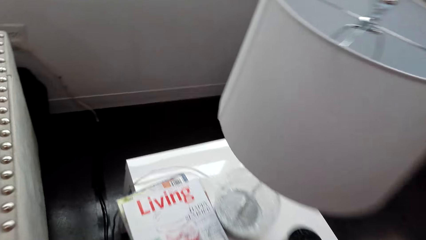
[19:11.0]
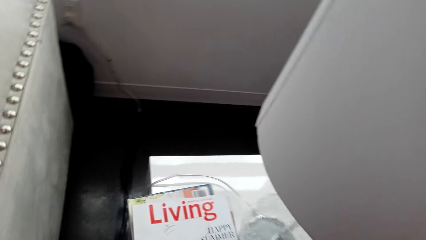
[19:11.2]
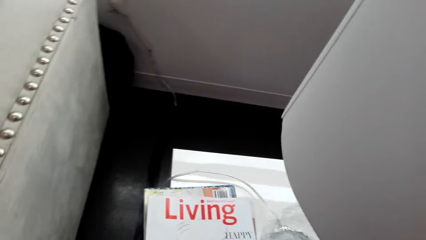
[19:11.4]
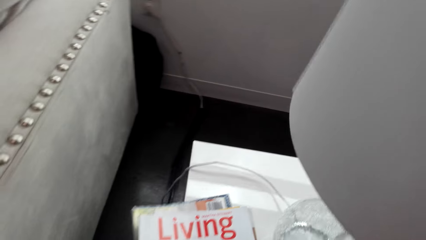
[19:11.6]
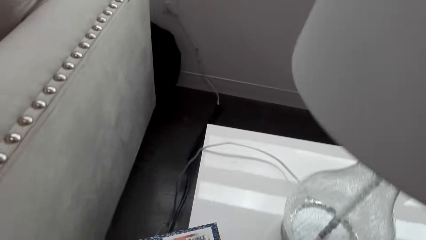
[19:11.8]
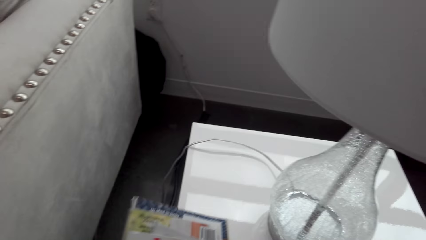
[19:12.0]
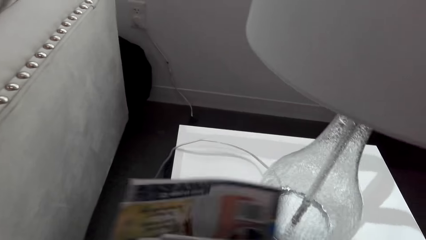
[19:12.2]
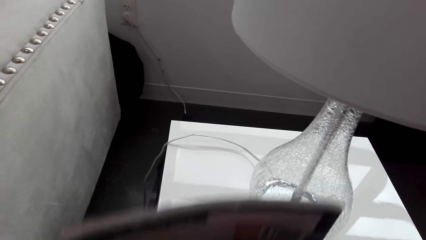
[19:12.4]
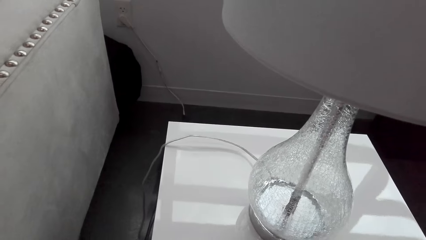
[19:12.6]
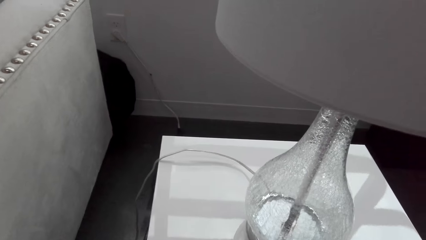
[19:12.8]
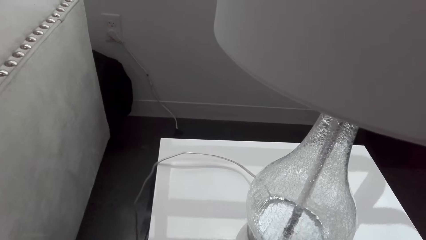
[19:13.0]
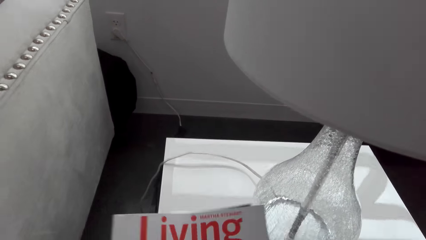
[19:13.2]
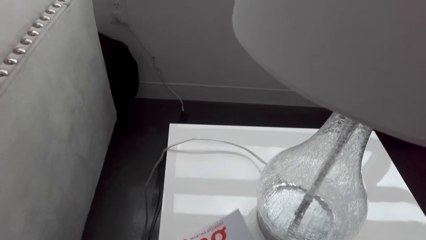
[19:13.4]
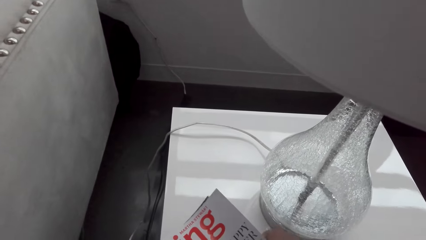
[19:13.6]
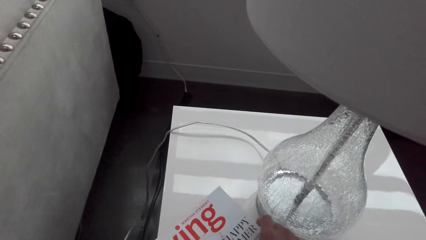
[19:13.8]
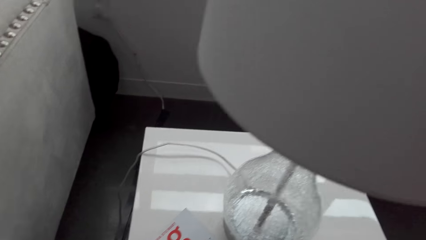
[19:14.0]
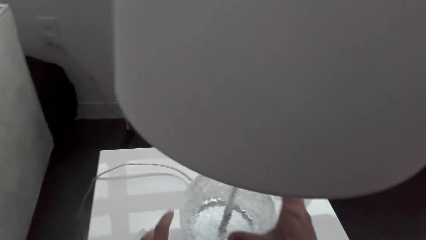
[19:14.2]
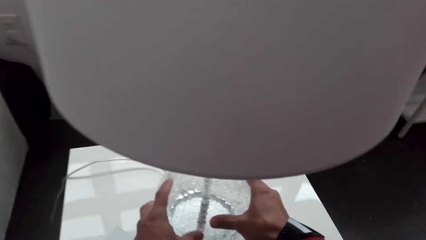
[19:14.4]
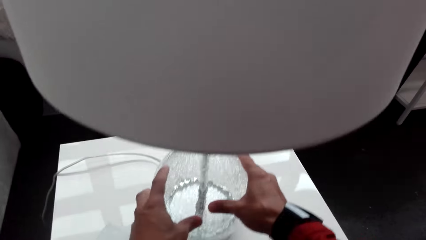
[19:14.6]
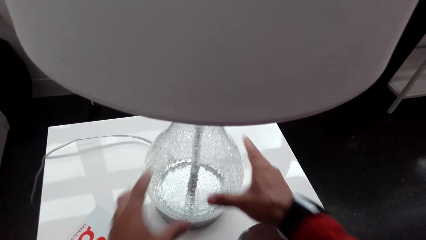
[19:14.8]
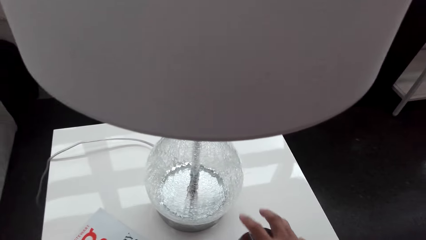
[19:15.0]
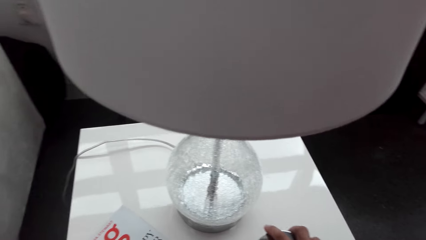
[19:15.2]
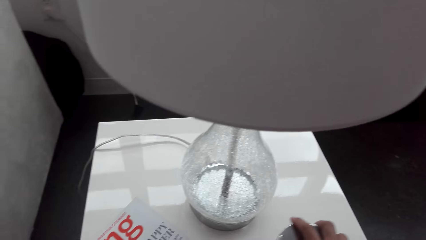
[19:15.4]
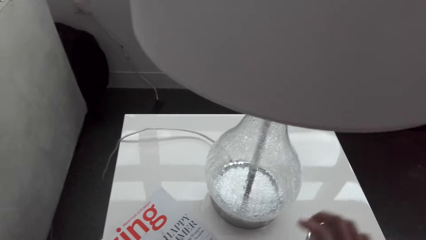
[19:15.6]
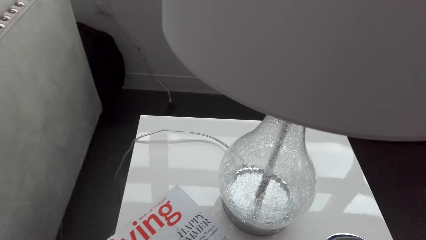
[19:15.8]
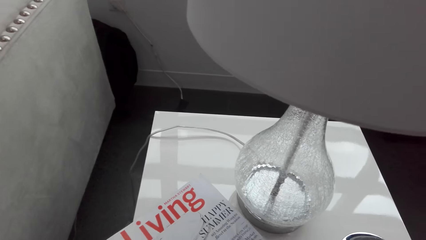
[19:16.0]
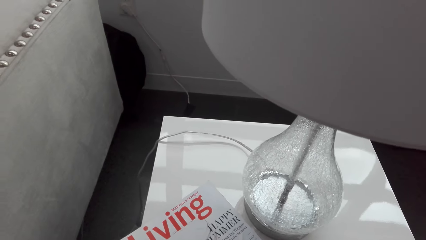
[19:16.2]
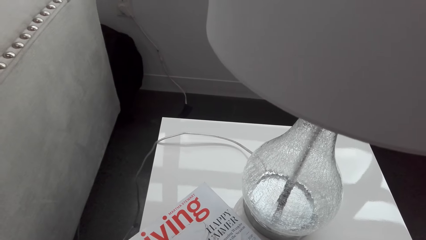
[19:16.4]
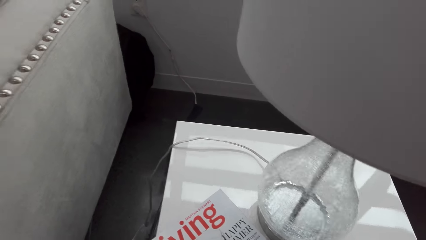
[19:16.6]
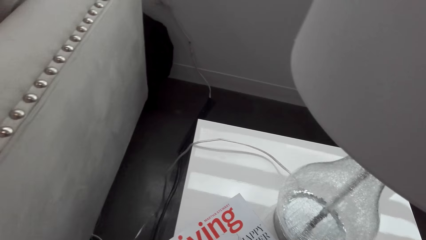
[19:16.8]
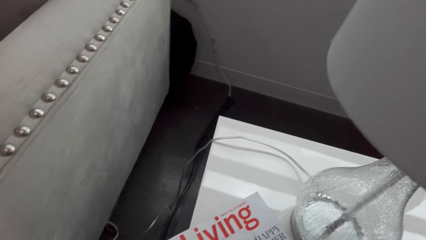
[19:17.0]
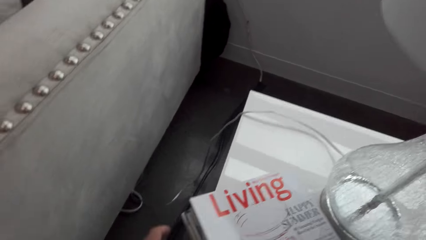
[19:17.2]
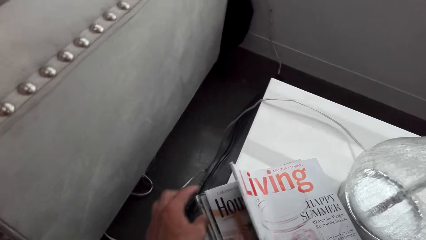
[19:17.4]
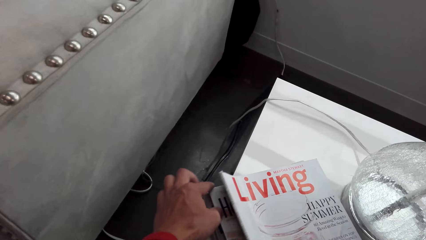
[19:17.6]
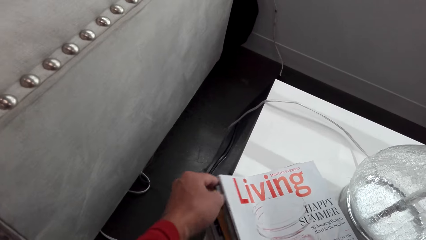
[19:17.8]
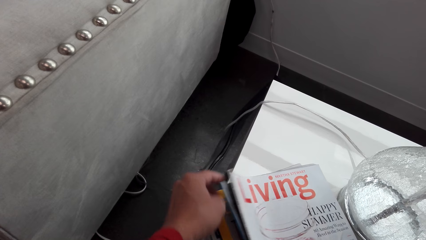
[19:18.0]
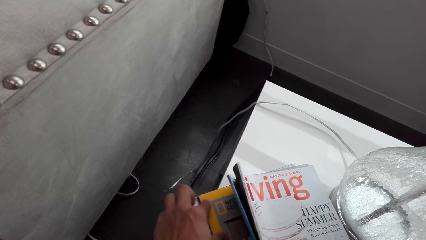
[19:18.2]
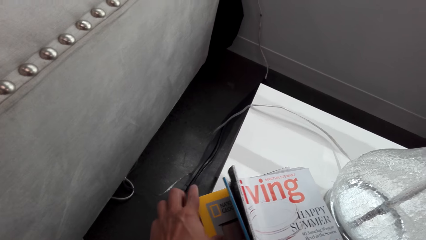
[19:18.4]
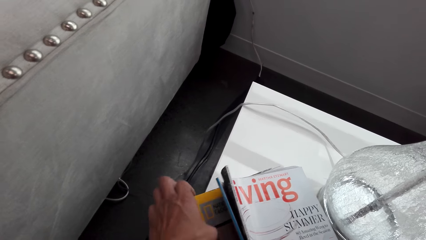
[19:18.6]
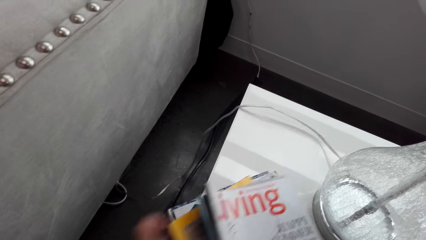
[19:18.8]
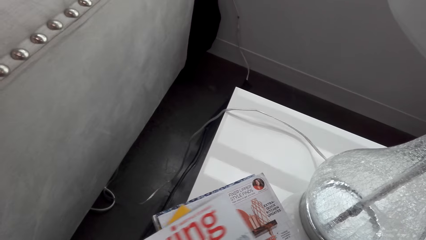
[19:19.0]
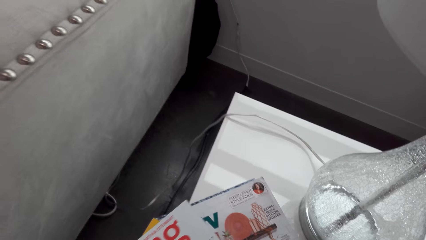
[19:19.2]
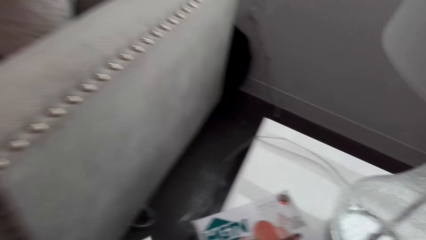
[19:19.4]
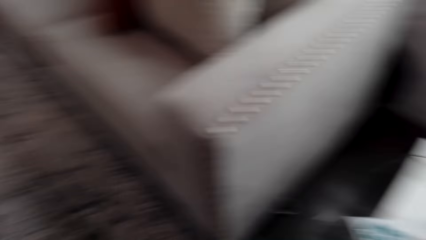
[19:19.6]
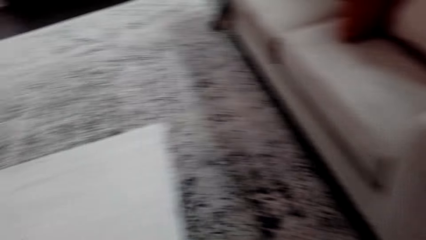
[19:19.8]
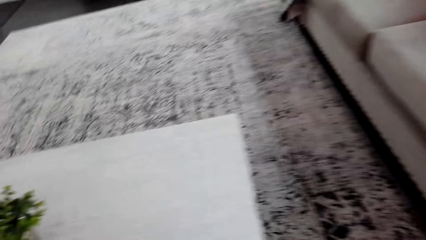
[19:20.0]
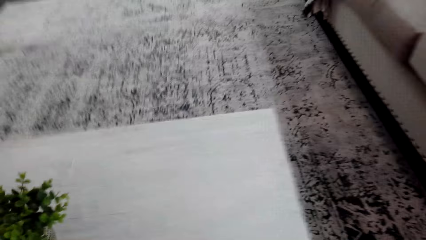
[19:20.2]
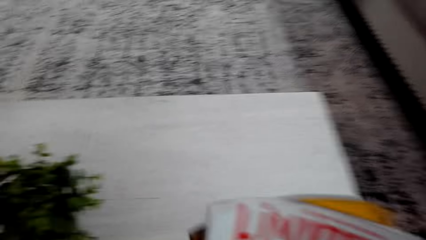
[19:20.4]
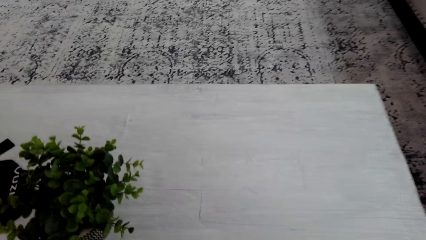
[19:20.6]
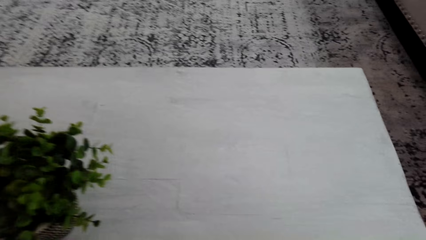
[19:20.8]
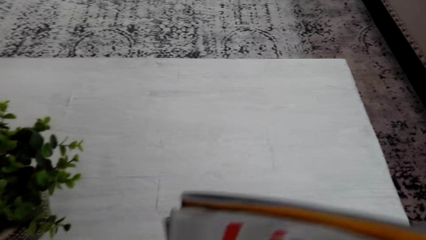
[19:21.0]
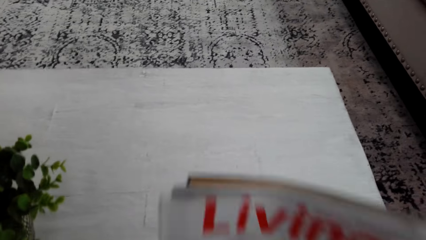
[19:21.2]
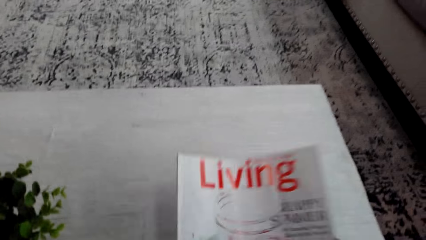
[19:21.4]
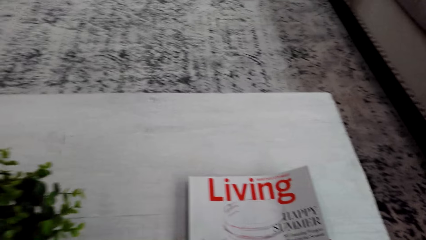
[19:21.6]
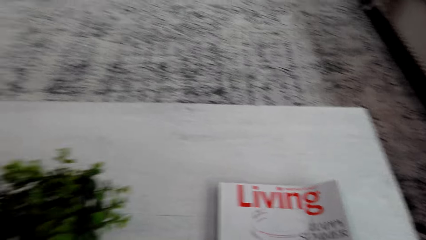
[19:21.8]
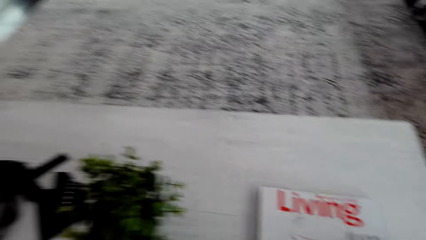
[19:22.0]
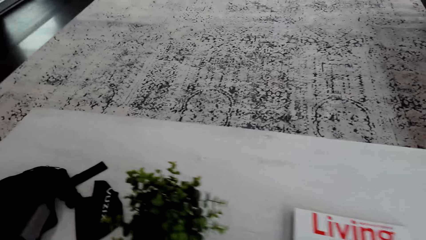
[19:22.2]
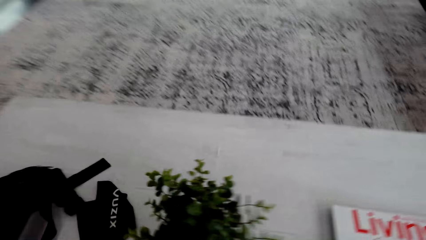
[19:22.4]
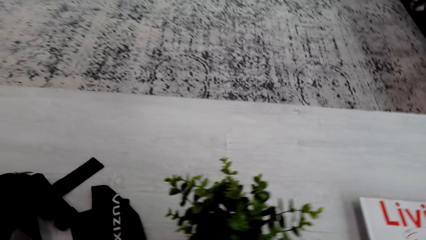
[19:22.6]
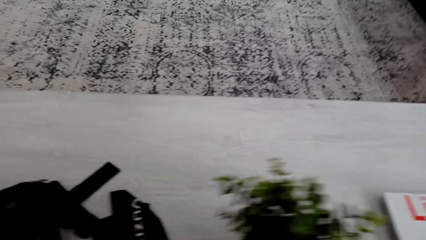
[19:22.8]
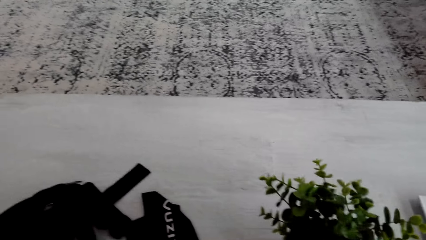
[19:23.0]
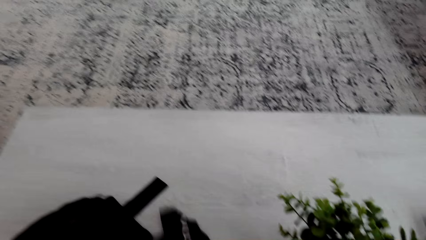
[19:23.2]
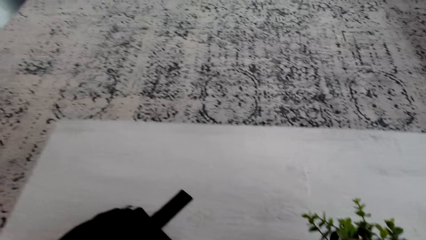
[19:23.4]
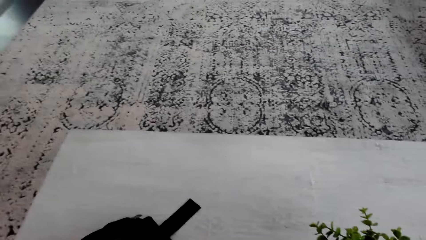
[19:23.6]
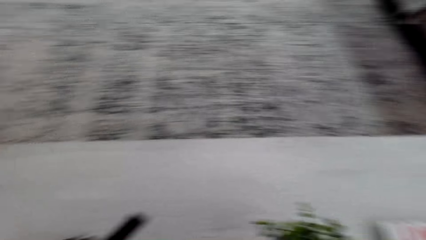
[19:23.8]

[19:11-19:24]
The camera wearer takes a book from the table. They touch a lamp. They arrange books on the table. They take a book. They put a pot on the table.

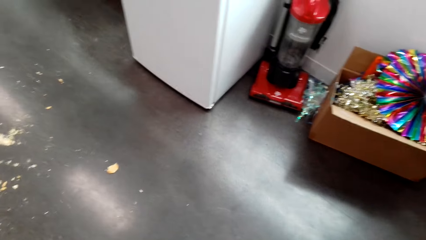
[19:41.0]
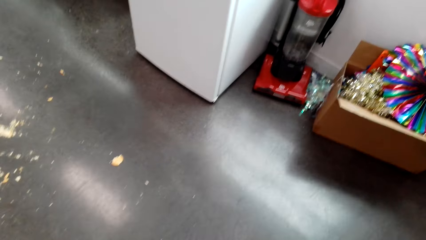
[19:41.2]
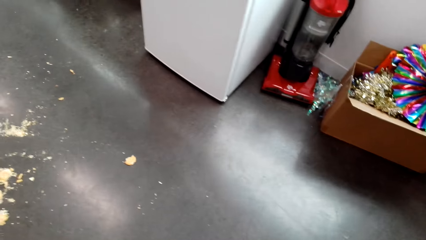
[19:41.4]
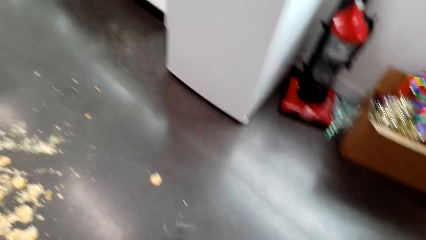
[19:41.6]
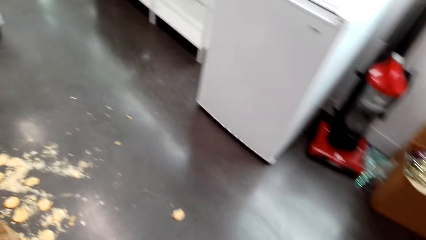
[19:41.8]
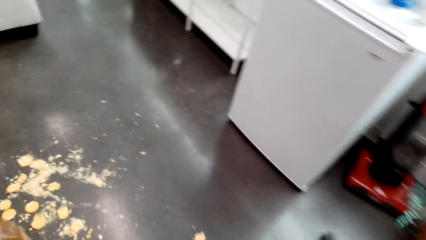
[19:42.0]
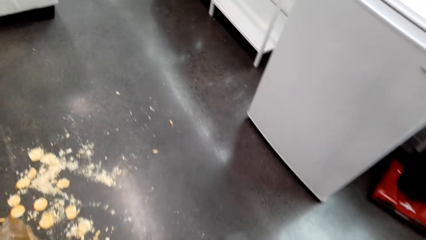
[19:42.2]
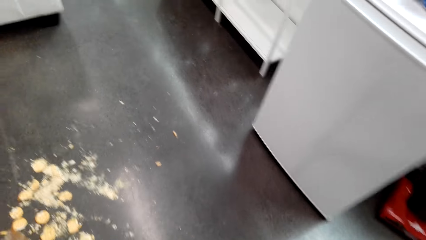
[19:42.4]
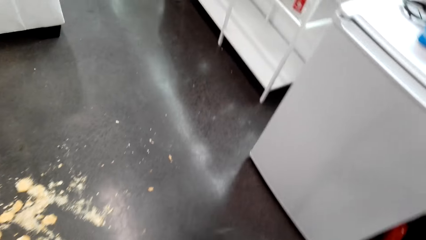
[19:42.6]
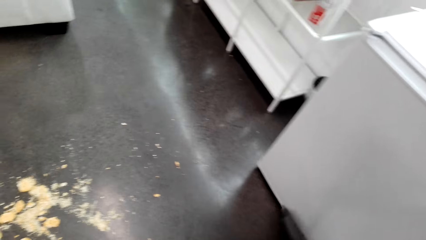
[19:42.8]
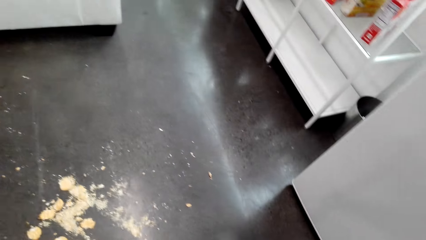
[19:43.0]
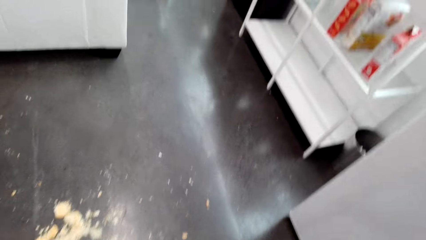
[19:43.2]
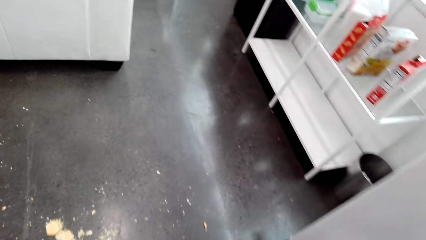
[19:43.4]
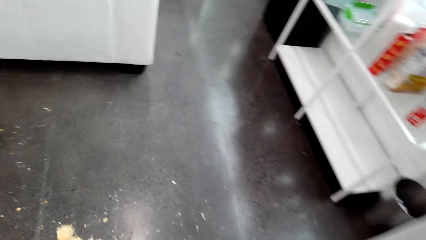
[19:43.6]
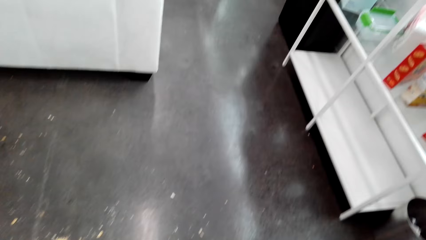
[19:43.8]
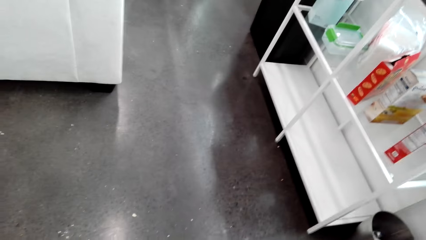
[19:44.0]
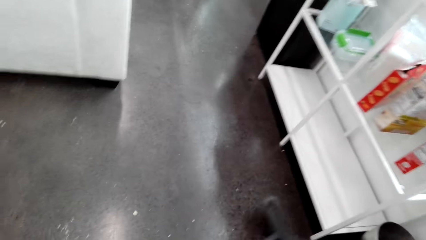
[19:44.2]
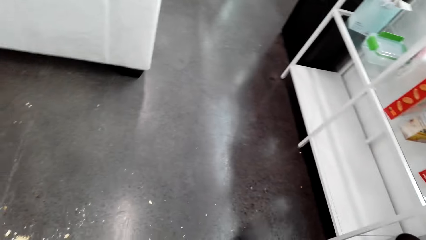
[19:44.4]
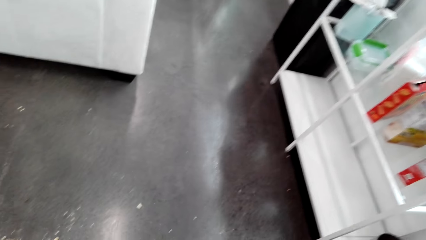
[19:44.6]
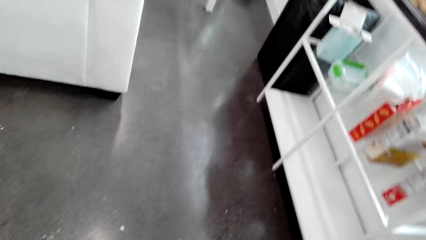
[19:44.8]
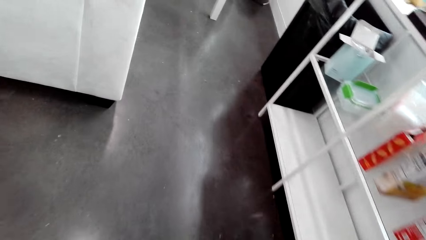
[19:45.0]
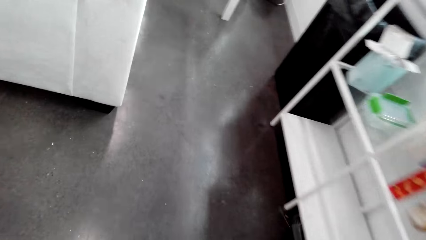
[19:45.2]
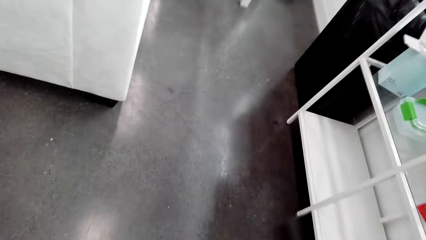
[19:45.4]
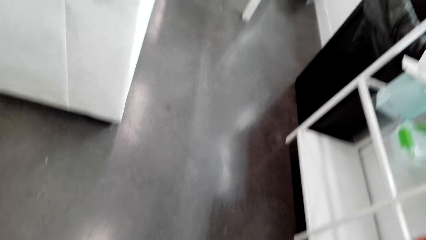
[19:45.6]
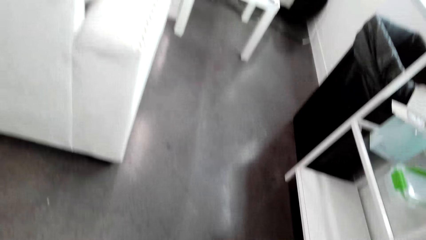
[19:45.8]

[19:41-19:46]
The camera wearer sweeps the floor.
